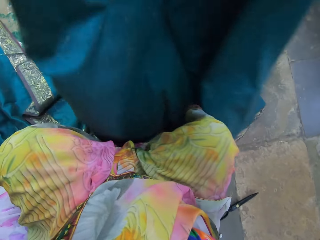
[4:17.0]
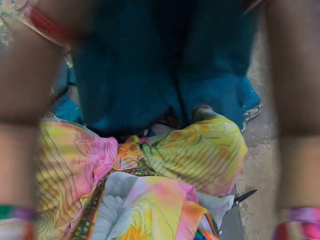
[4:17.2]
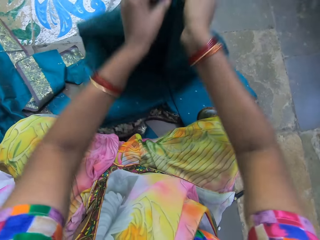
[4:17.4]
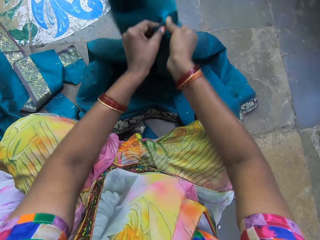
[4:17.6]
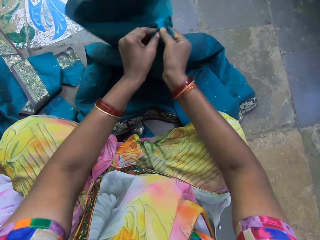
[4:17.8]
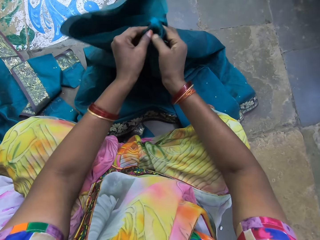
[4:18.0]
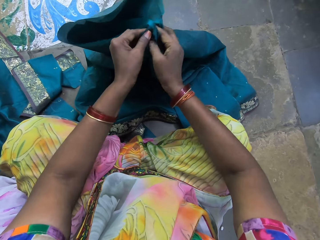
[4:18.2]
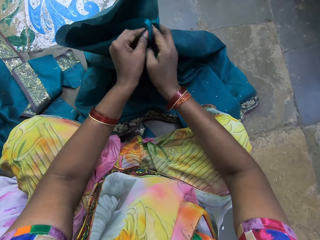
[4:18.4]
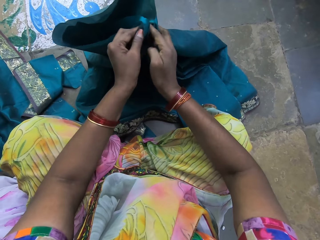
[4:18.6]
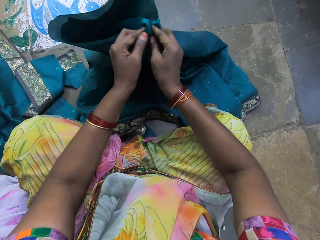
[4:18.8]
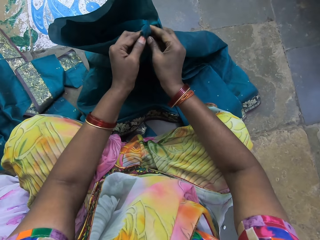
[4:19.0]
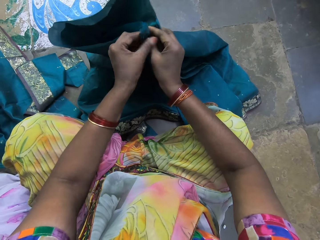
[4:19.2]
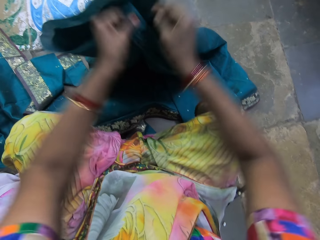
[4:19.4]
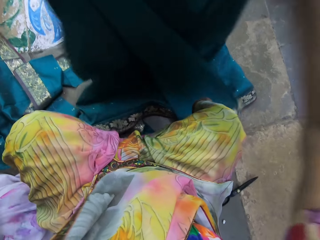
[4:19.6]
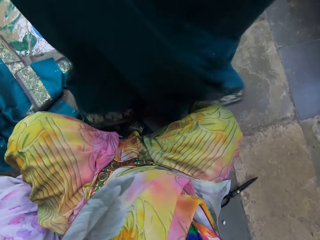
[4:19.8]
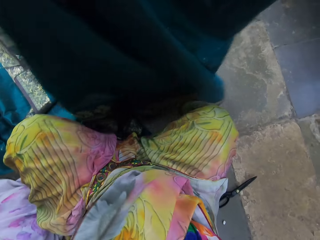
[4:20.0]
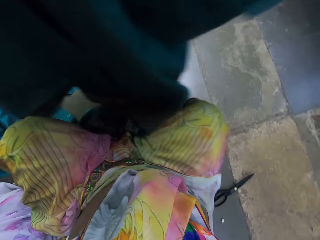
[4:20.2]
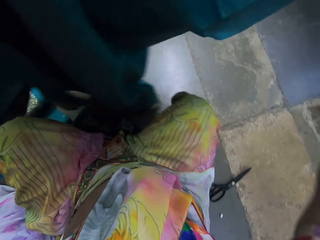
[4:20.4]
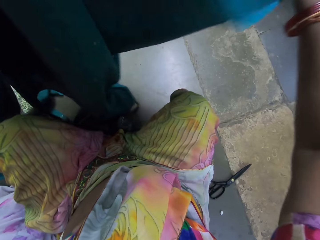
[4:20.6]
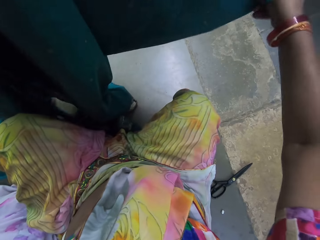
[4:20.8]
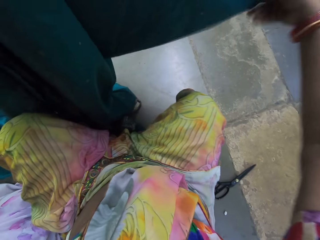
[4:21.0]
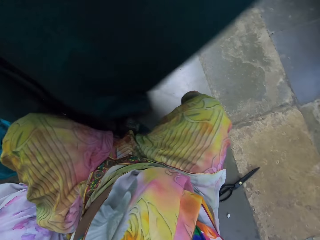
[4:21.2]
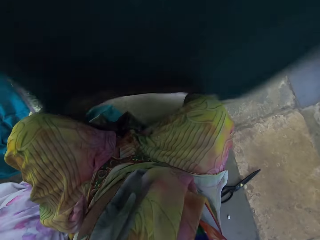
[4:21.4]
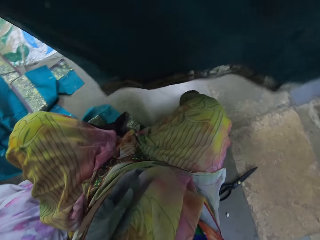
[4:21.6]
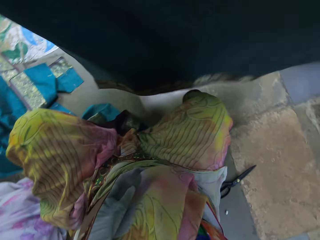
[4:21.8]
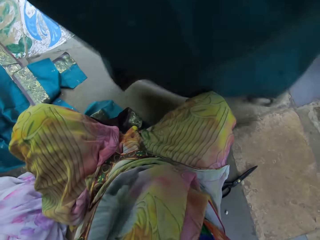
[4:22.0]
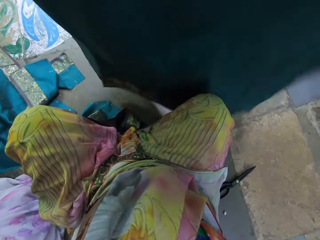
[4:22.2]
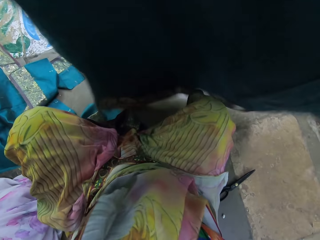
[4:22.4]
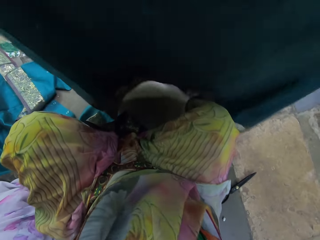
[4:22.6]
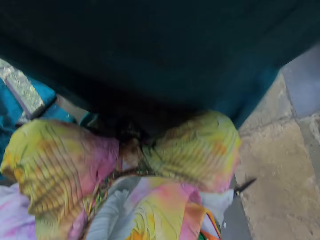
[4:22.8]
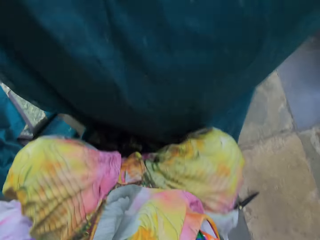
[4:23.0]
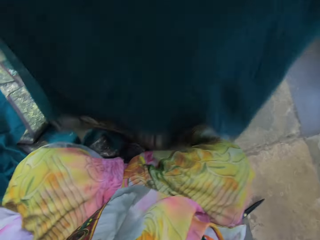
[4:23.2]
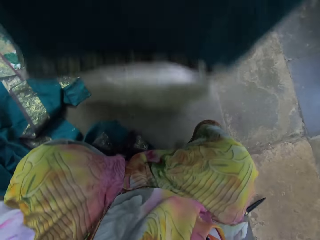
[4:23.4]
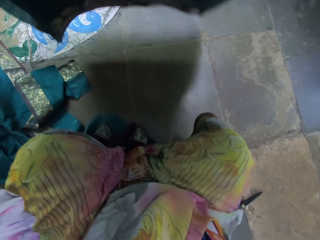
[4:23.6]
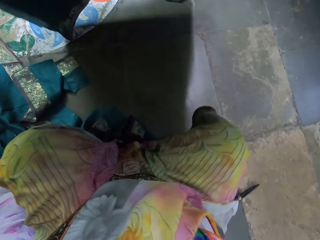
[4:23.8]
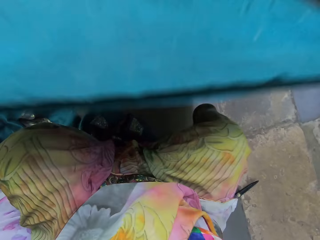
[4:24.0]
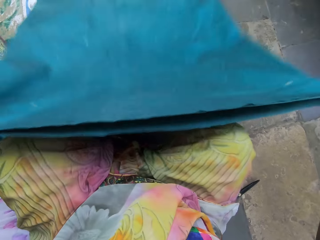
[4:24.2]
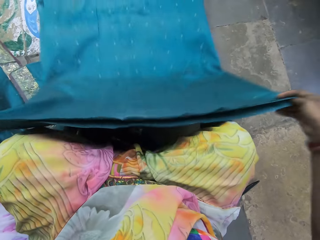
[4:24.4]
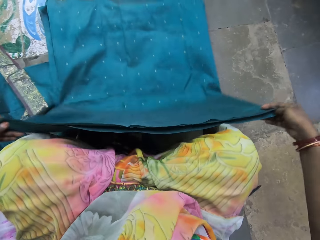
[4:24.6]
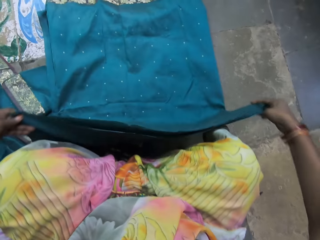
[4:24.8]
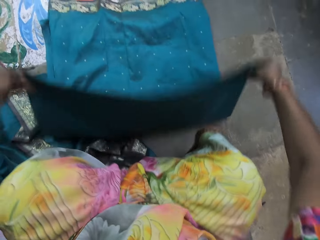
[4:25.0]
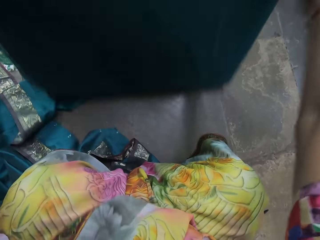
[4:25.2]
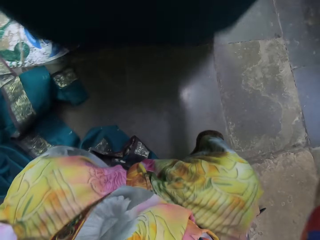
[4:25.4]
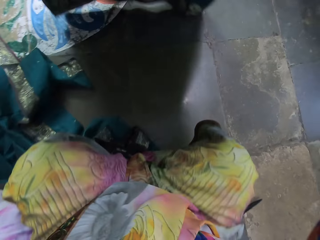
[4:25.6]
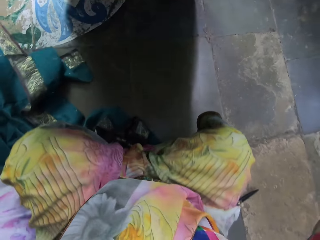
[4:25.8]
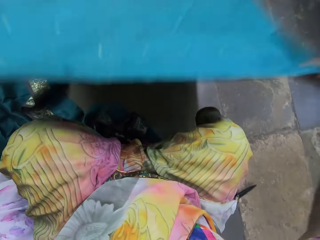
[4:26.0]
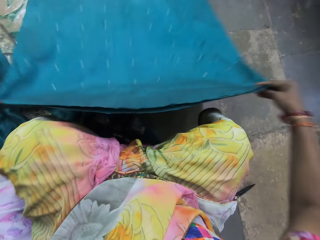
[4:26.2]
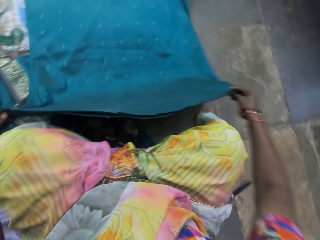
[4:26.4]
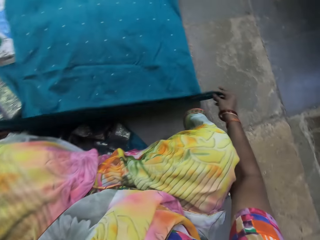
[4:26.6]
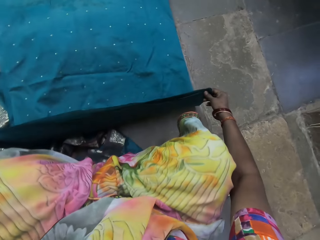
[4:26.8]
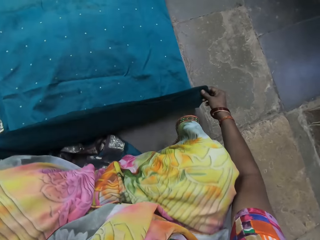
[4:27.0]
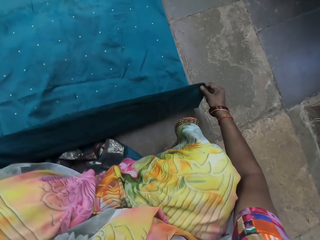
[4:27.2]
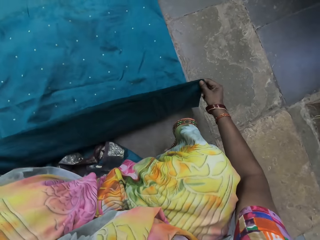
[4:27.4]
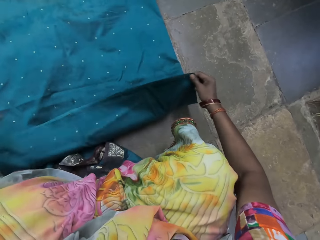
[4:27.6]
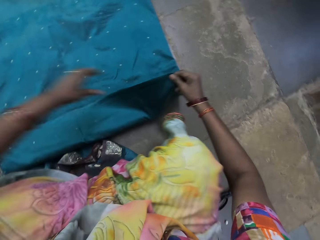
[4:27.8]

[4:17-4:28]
The camera wearer folds the green cloth with both hands. She lifts the green cloth from the floor with both hands. She places the green cloth on the floor with both hands. She picks the green cloth from the floor with both hands. She places the green cloth on the floor with both hands. She drops the green cloth on the floor with her left hand.

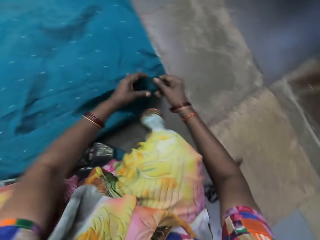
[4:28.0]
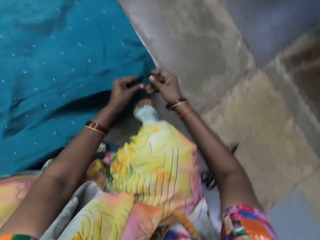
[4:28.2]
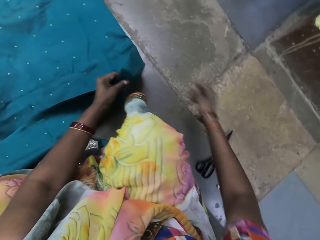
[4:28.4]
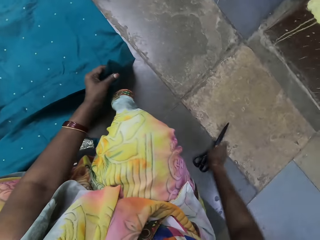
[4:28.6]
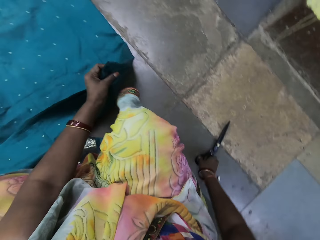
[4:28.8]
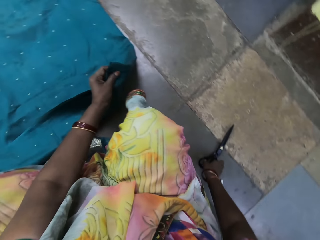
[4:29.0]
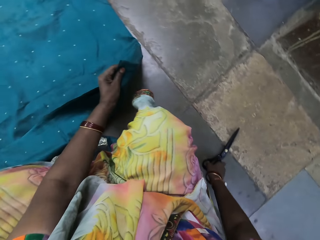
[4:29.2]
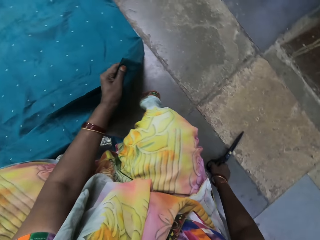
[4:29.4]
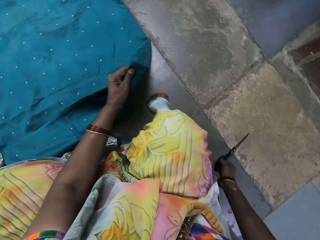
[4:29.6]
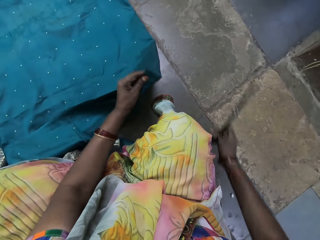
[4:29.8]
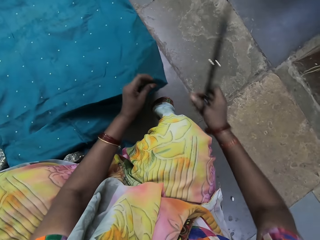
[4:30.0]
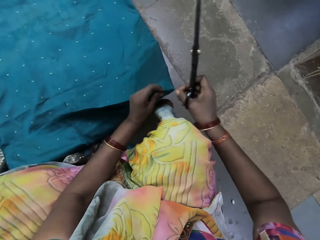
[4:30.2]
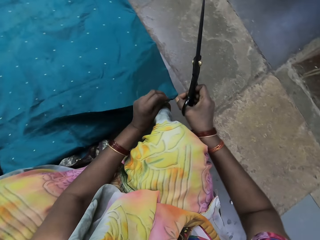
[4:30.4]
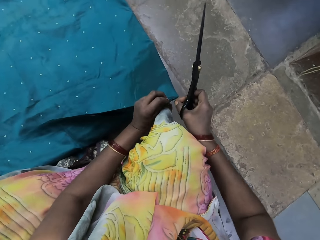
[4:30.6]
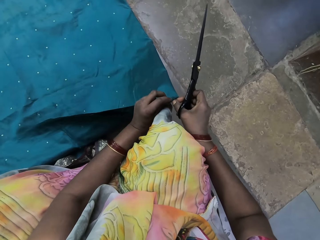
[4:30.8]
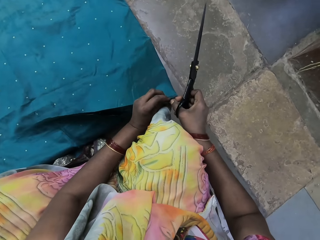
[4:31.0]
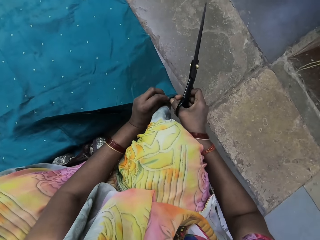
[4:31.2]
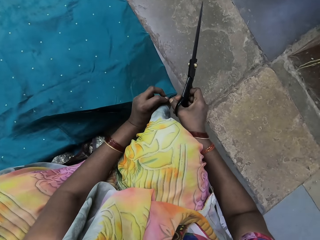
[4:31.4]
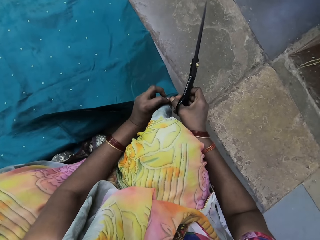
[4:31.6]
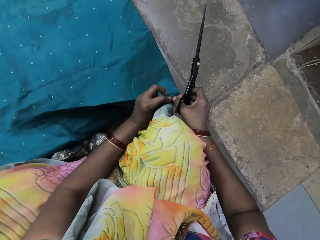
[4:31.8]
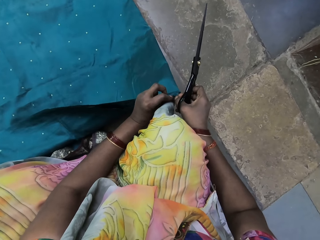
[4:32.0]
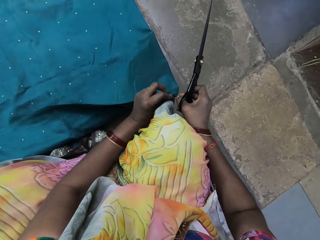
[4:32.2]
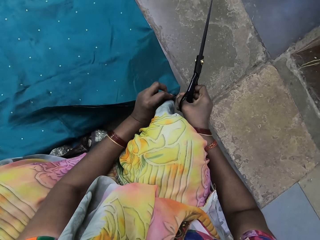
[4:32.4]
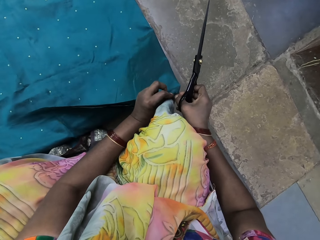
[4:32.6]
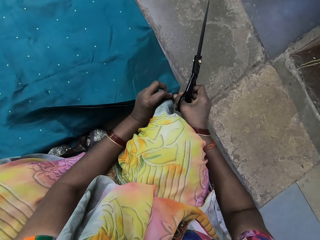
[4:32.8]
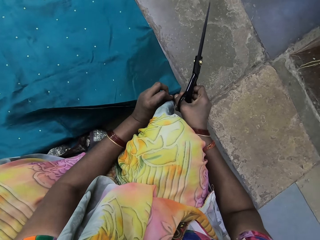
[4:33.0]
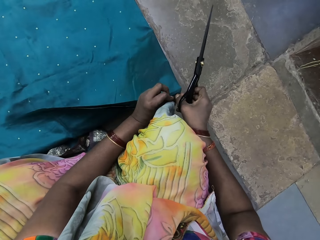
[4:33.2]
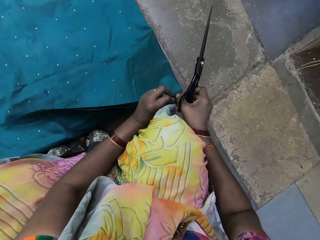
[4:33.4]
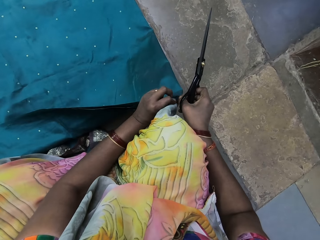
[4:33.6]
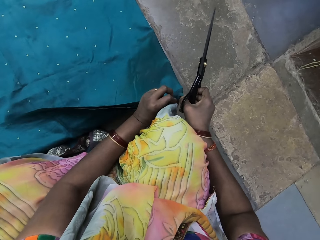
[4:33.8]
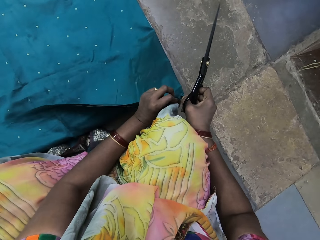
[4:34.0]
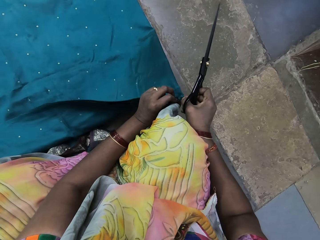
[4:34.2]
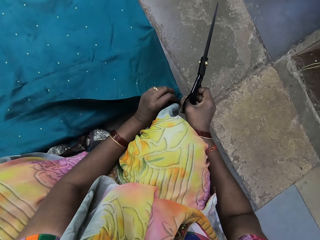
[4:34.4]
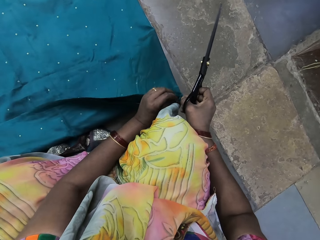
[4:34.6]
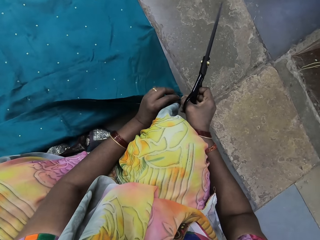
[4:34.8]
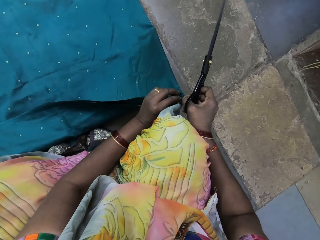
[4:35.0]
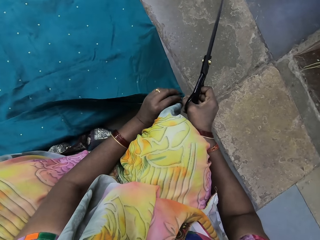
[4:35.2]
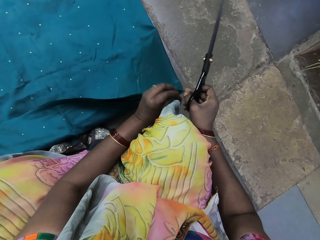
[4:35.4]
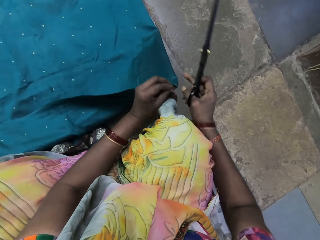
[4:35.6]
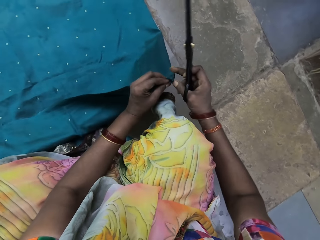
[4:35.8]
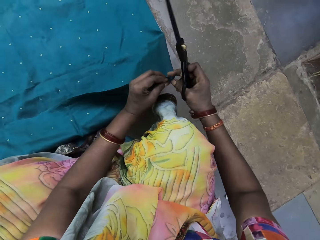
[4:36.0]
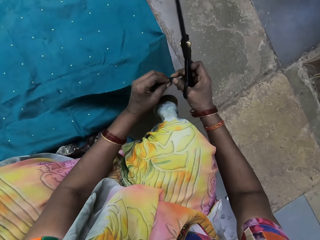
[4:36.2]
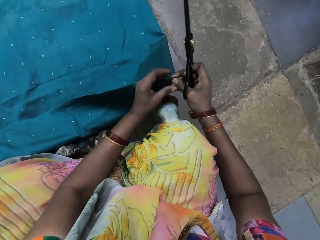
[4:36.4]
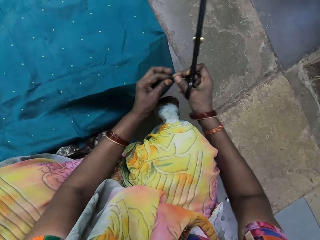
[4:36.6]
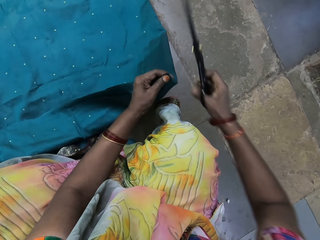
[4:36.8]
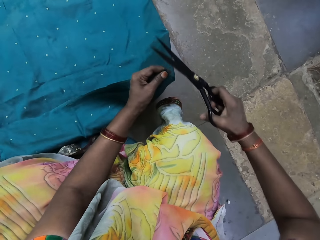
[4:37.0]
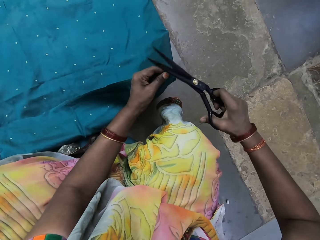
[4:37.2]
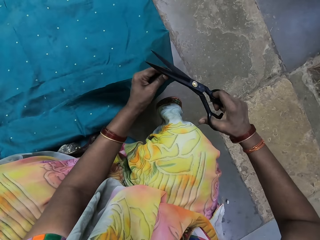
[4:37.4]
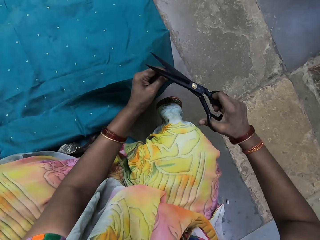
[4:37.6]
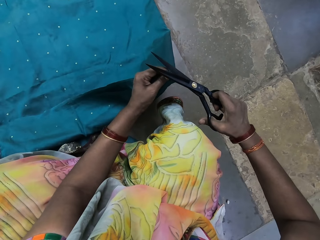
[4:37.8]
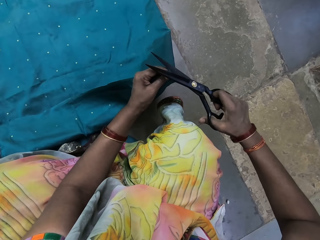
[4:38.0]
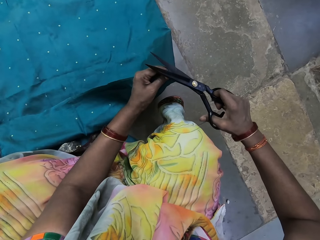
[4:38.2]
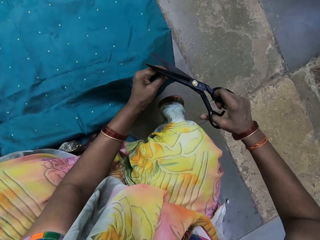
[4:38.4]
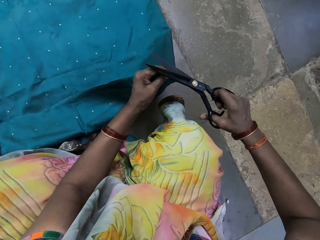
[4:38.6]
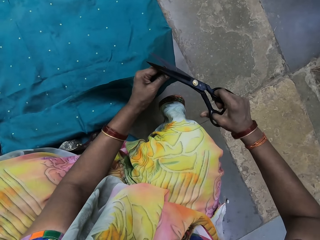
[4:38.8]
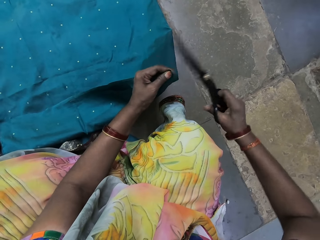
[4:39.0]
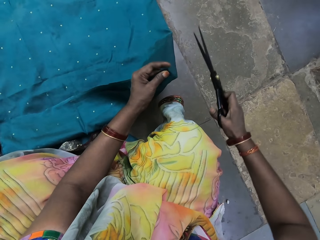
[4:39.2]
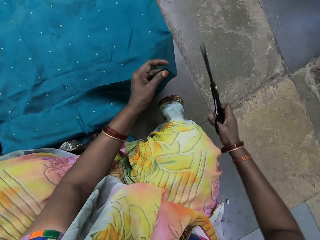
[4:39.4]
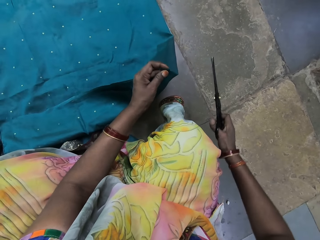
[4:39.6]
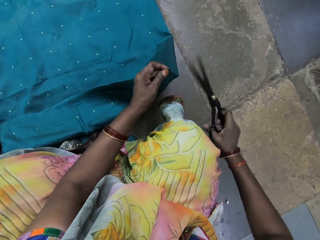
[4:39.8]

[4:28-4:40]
The camera wearer passes the green cloth to her left hand with her right hand. She picks the scissors from the floor with her right hand. She holds the green cloth with both hands. She cuts the cloth with the scissors in her right hand.
